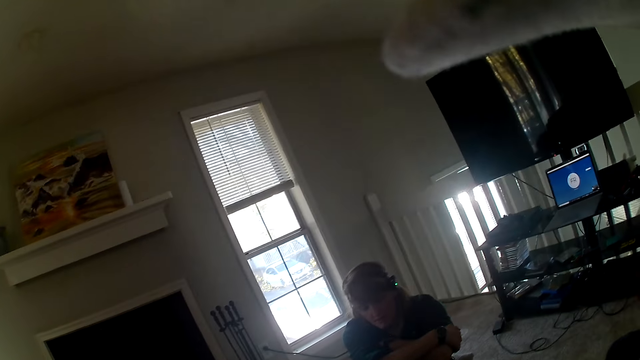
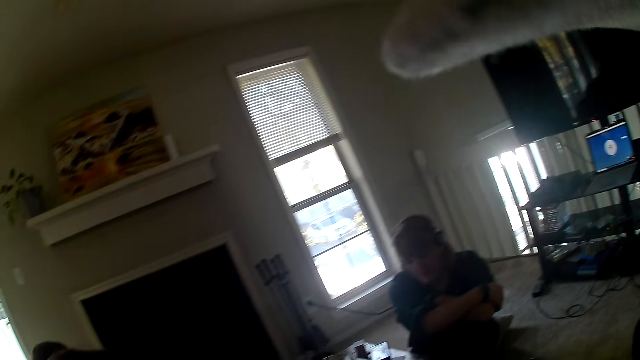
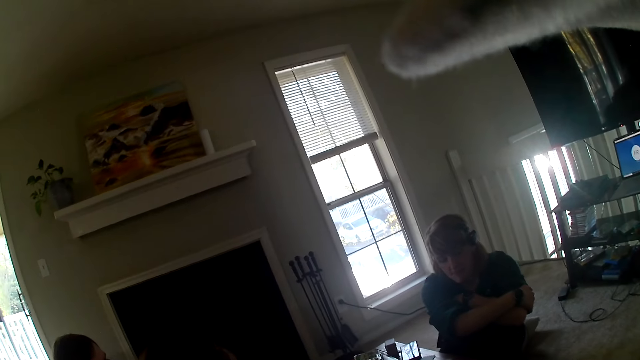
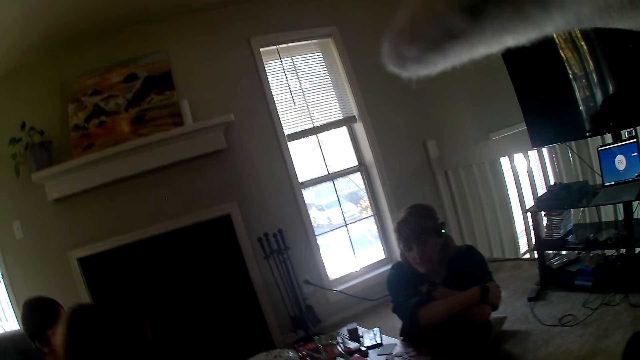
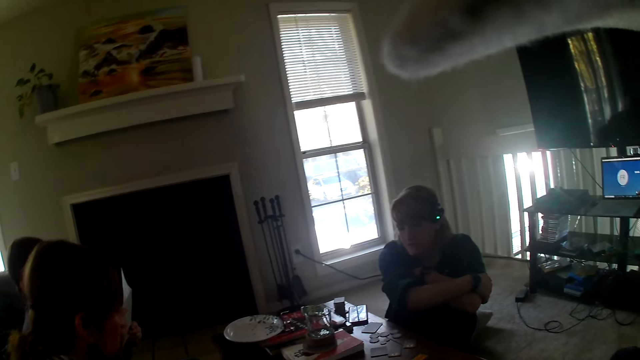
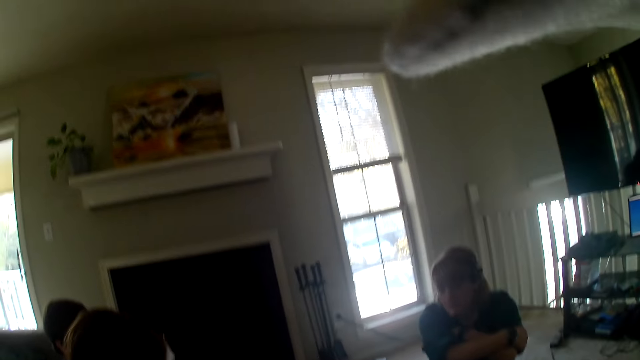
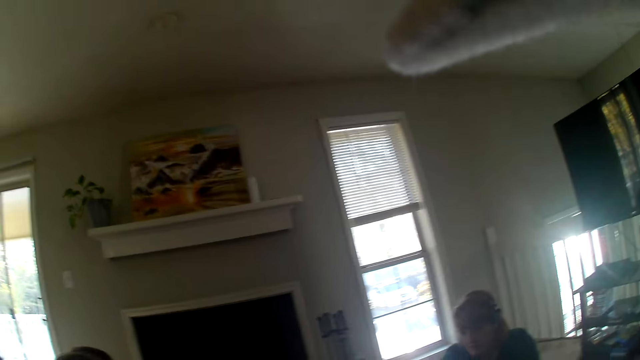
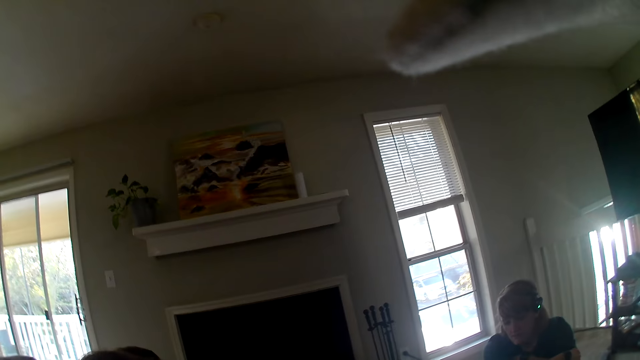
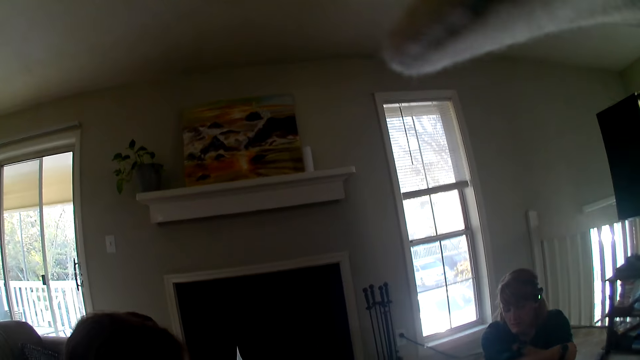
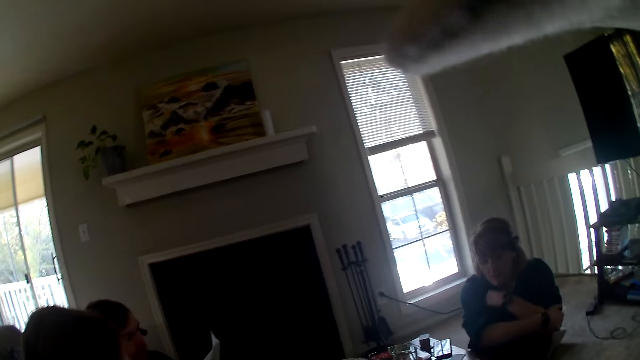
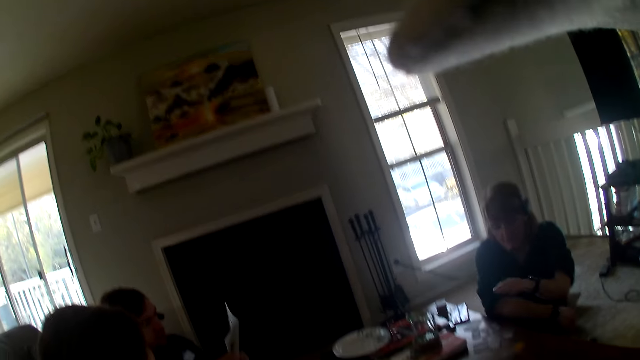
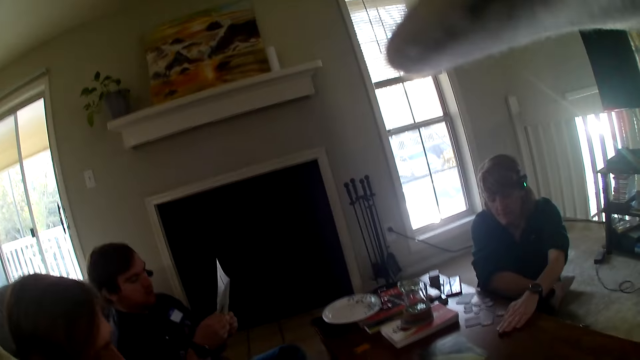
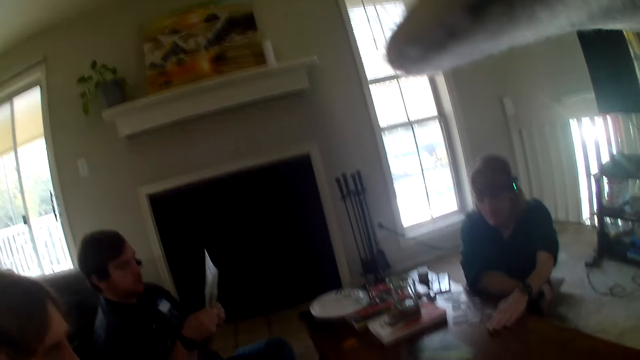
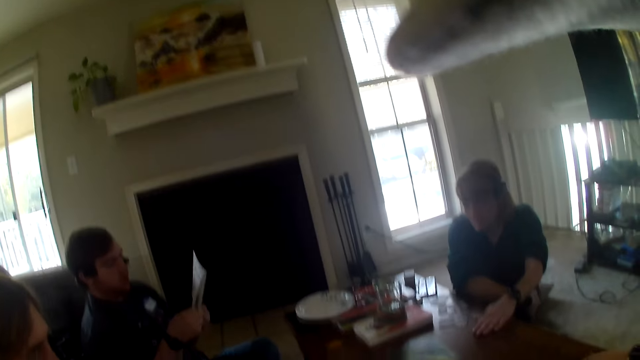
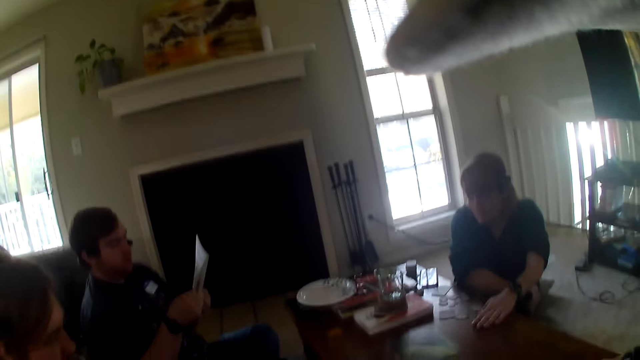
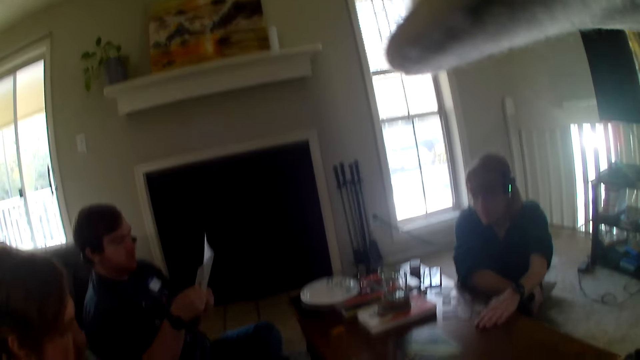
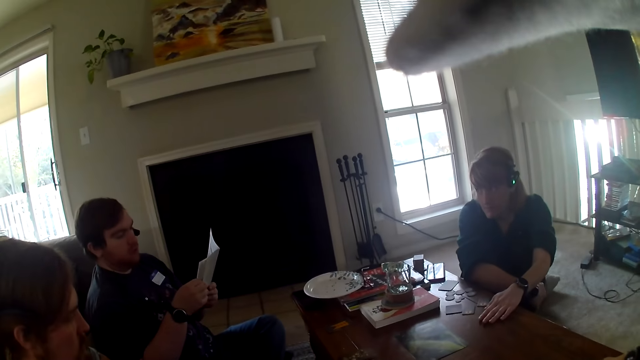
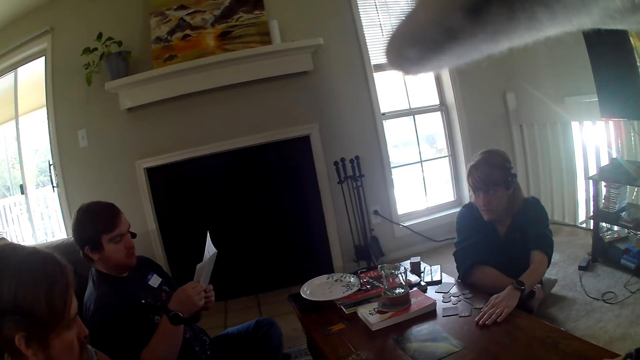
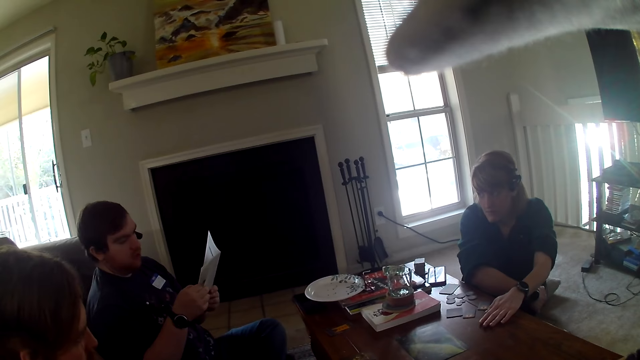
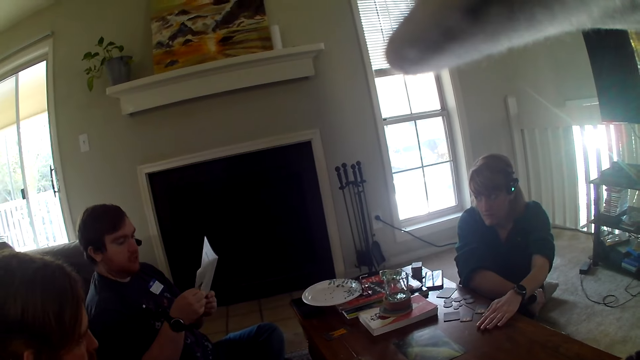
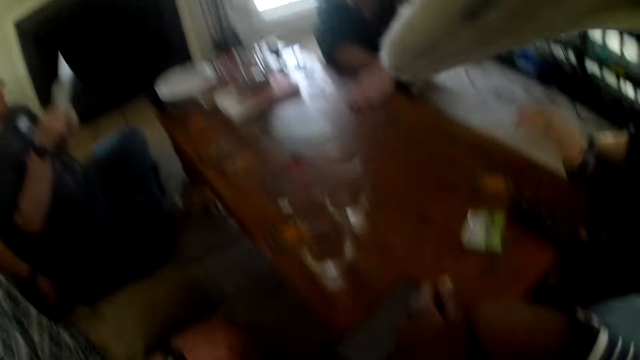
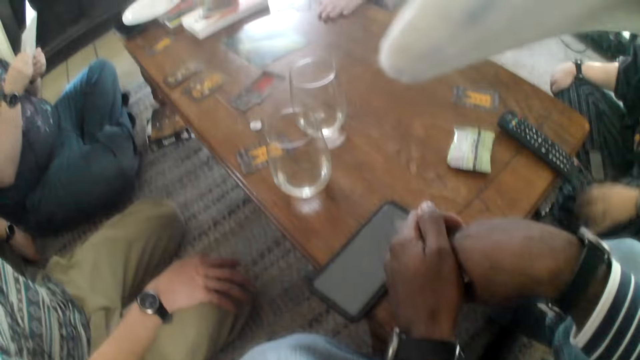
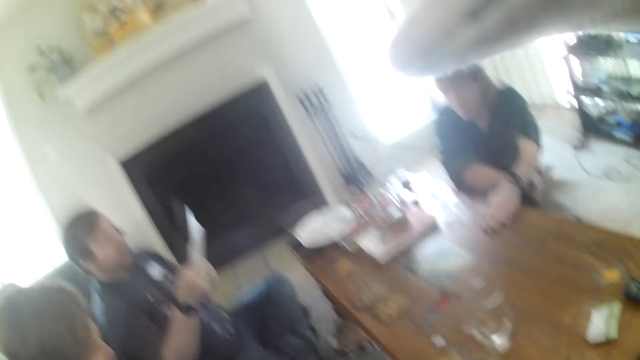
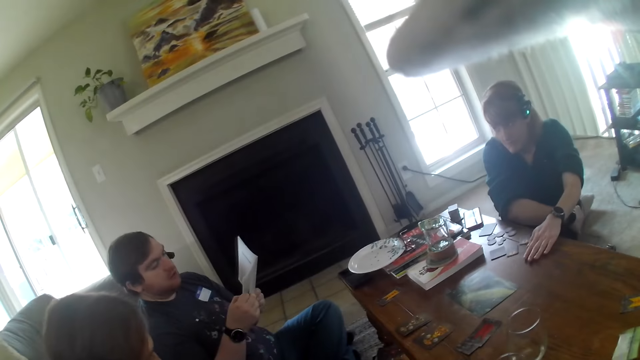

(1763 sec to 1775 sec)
A man talks to the camera wearer and the others. The camera wearer looks around.

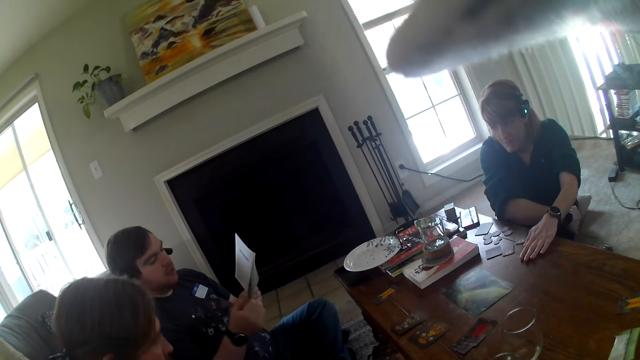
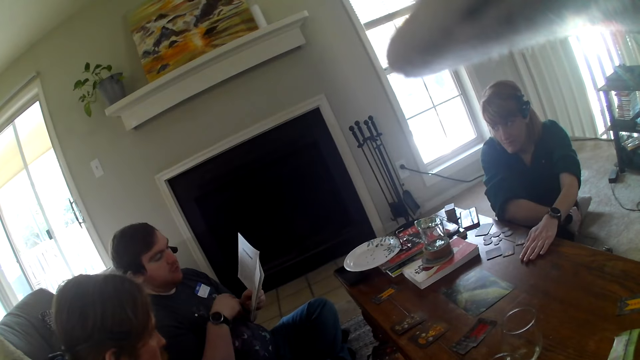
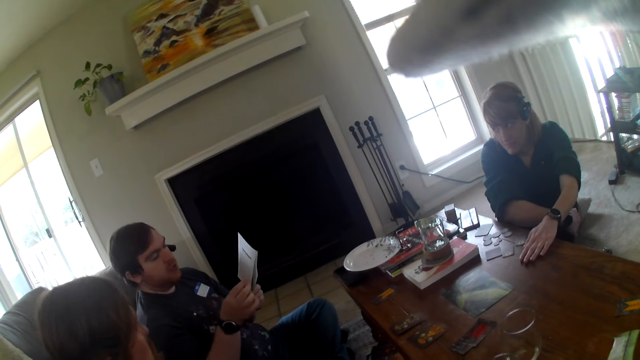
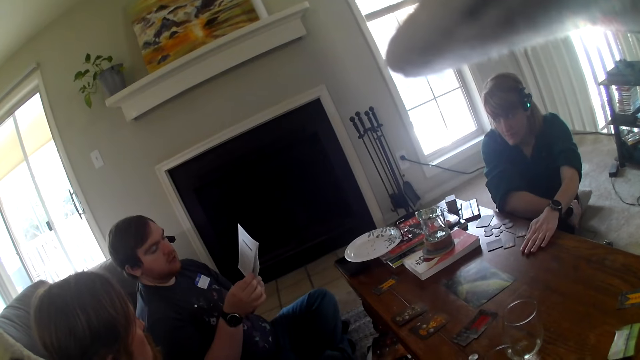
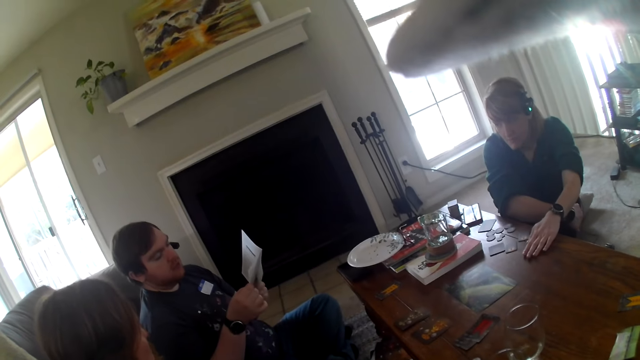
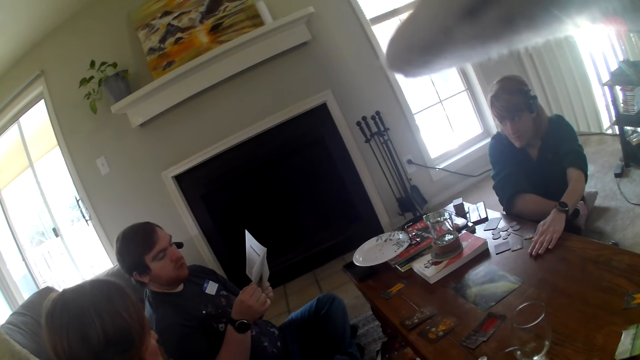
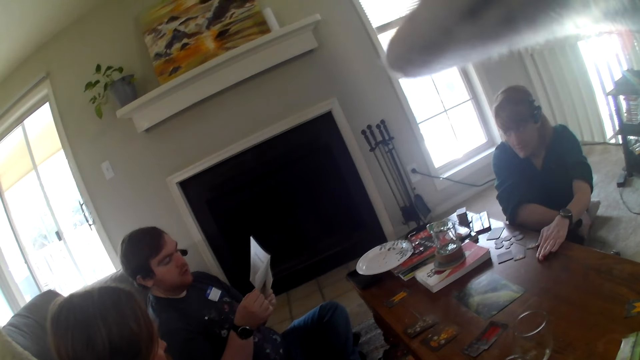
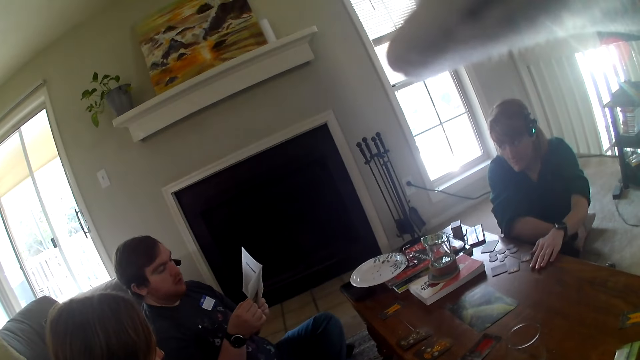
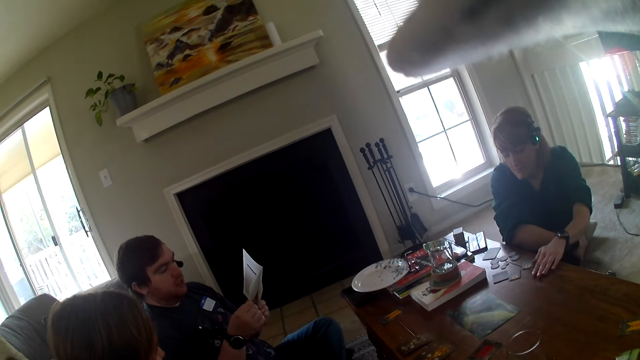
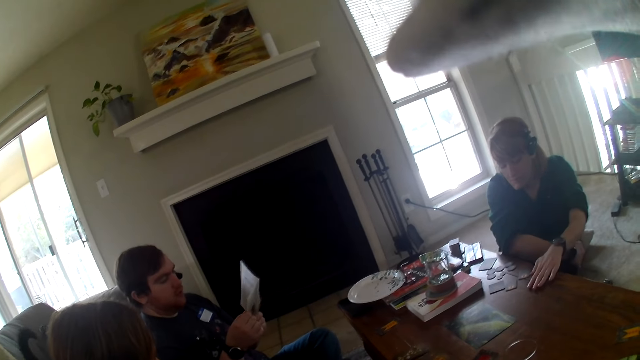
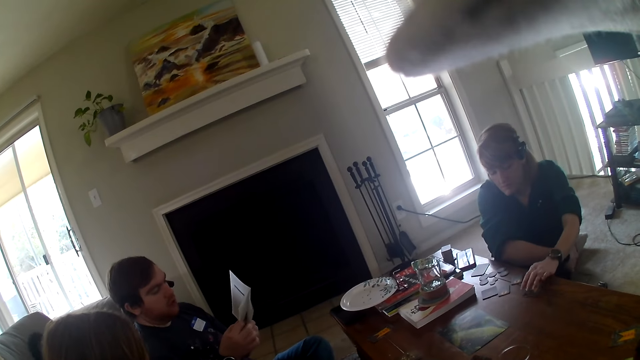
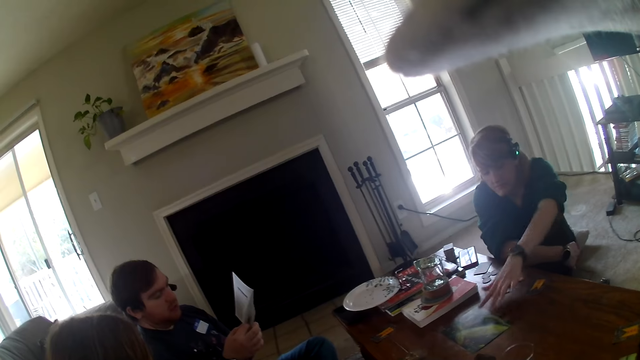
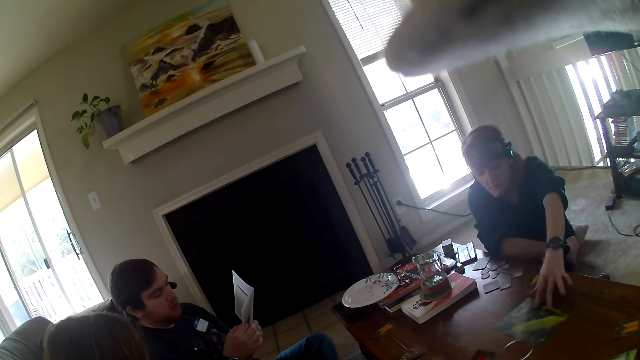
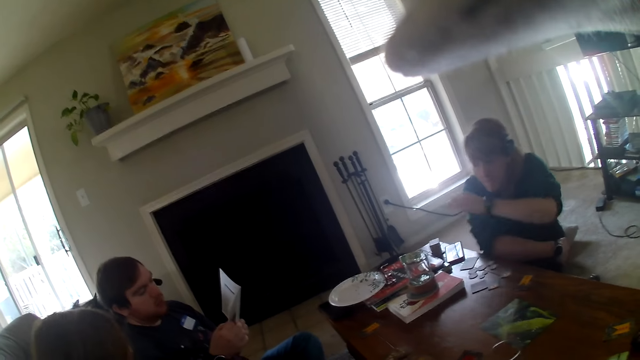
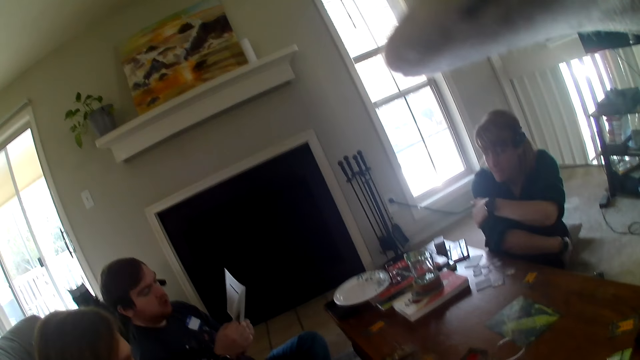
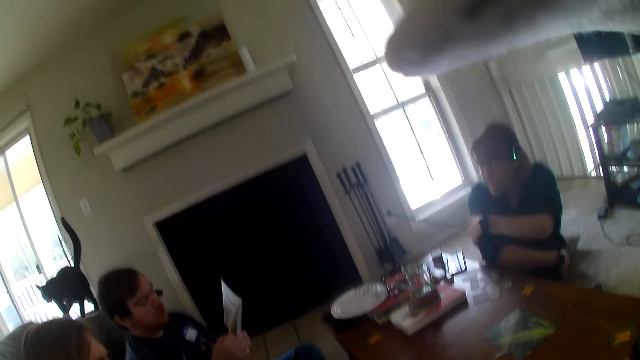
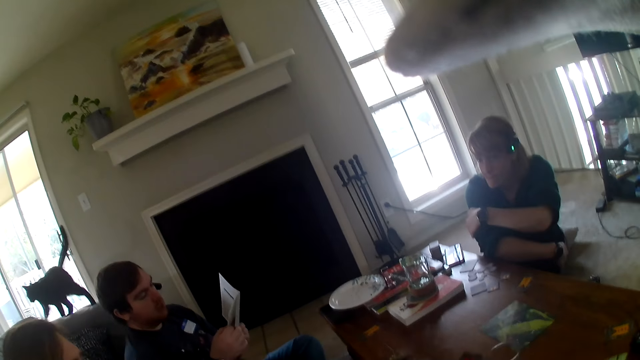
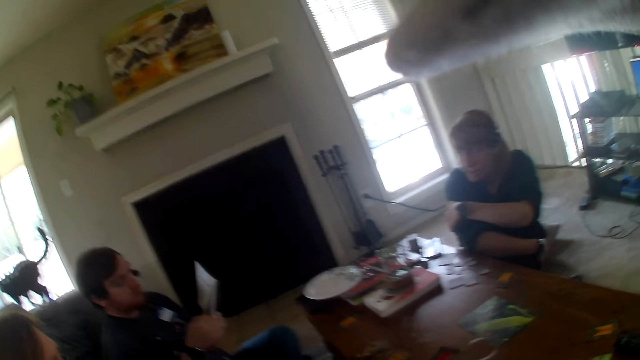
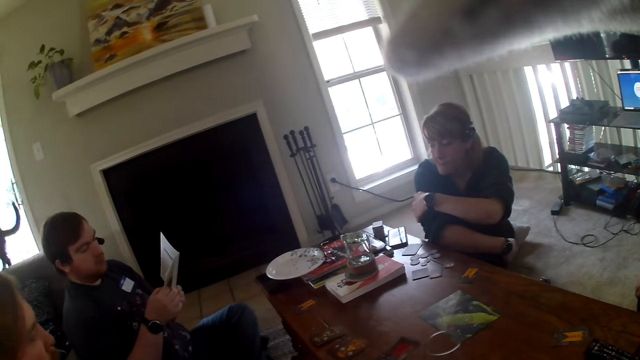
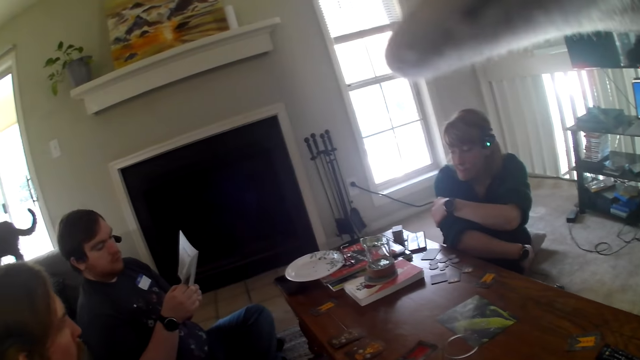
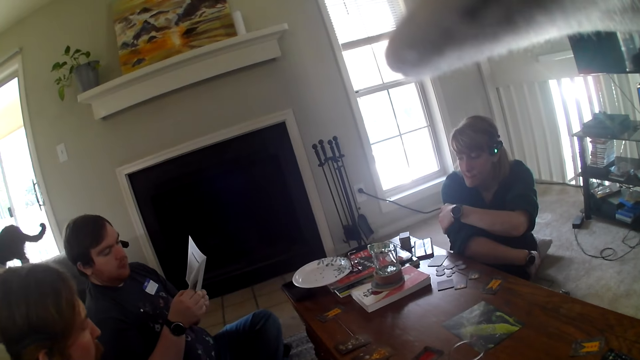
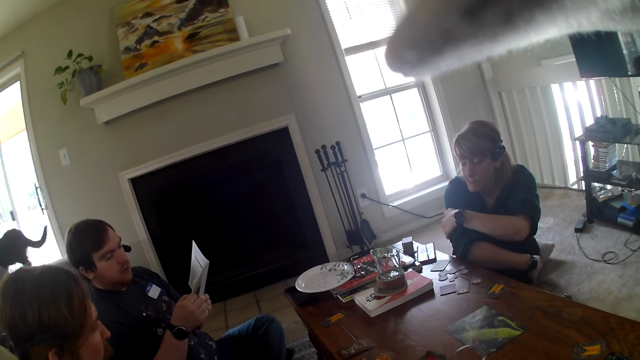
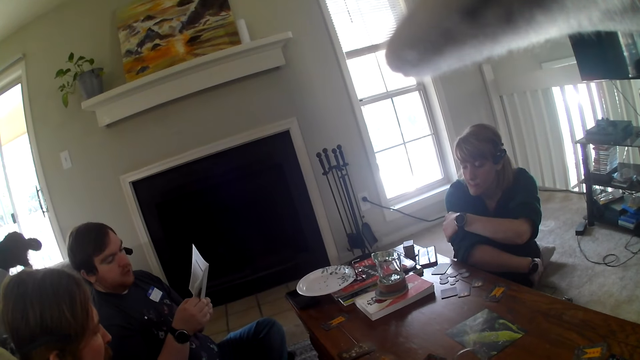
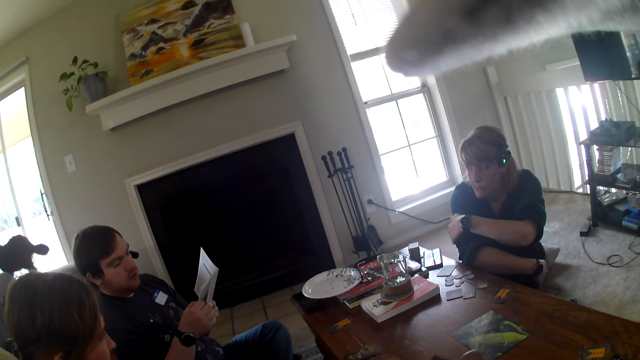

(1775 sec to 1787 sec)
A woman moves the paper on the table. A man talks to the camera wearer and the others.
